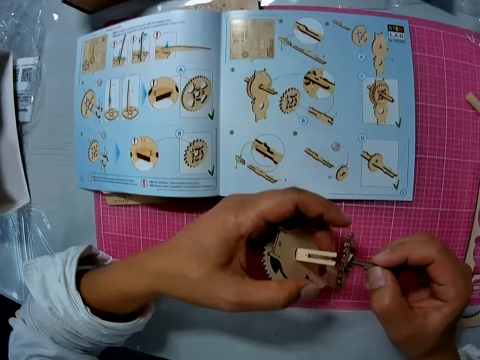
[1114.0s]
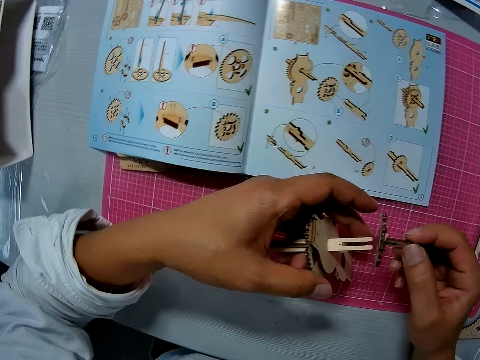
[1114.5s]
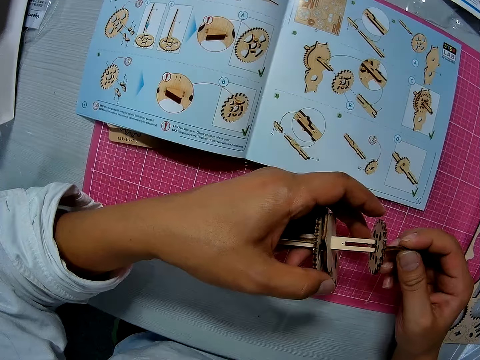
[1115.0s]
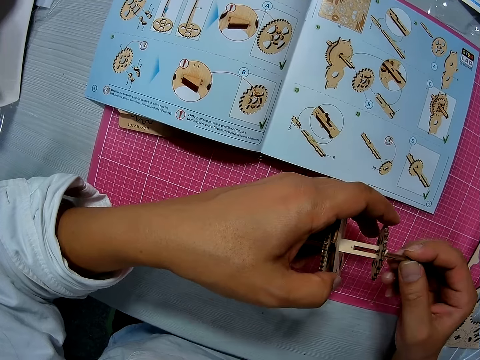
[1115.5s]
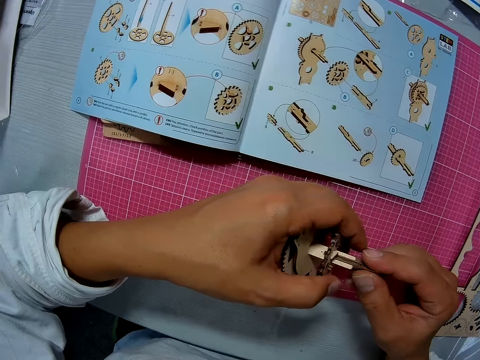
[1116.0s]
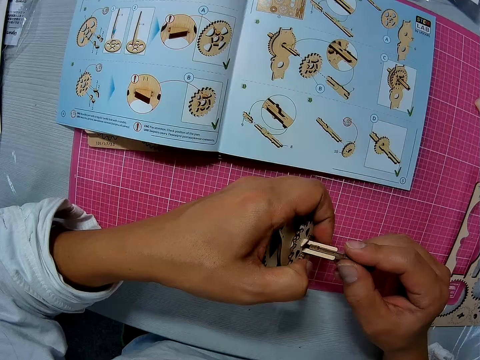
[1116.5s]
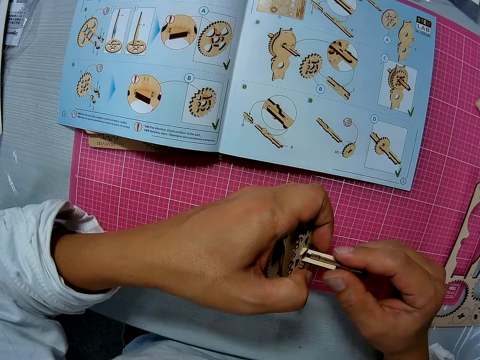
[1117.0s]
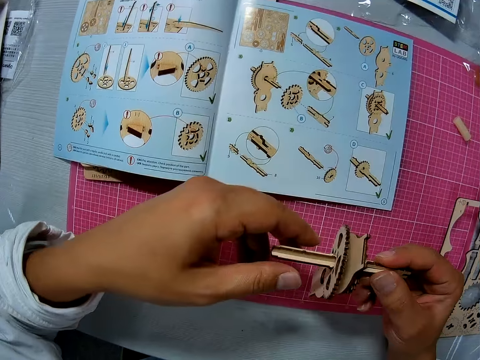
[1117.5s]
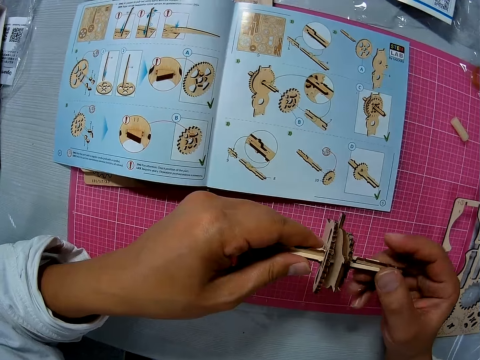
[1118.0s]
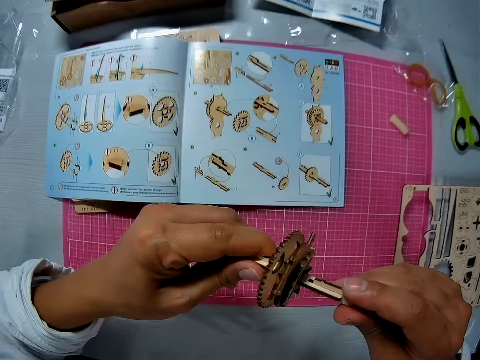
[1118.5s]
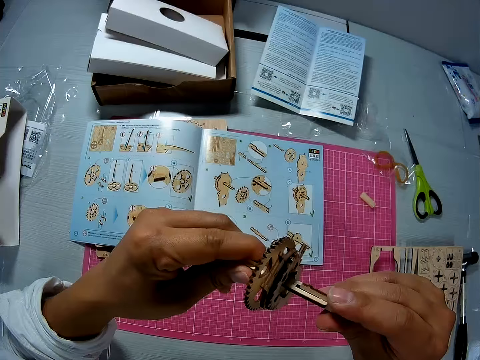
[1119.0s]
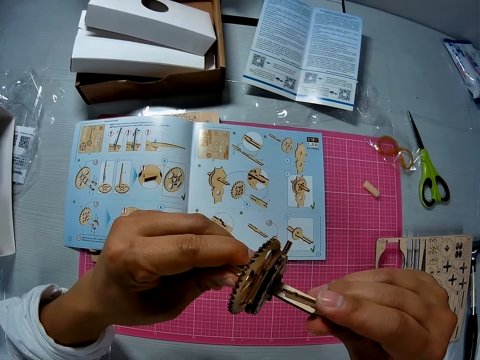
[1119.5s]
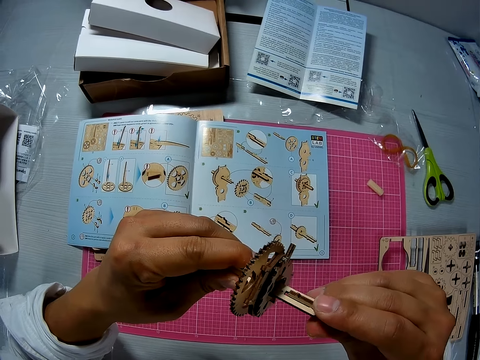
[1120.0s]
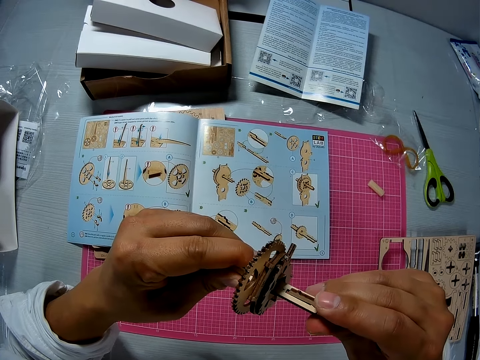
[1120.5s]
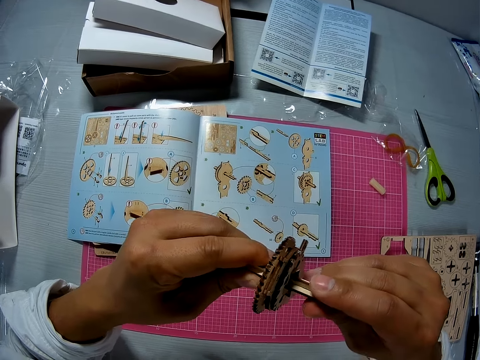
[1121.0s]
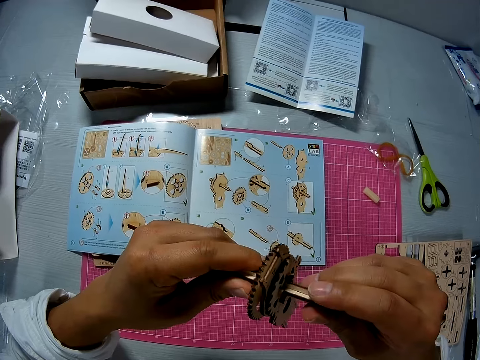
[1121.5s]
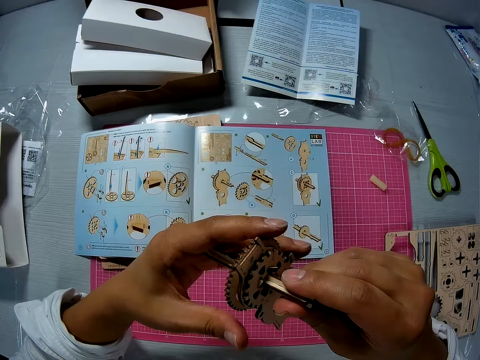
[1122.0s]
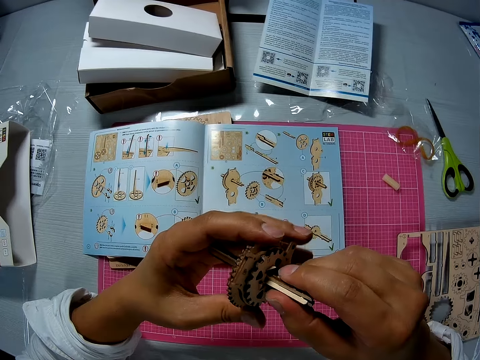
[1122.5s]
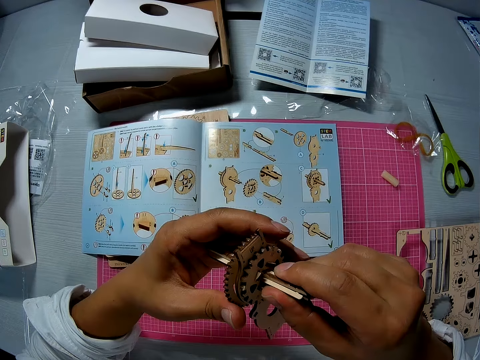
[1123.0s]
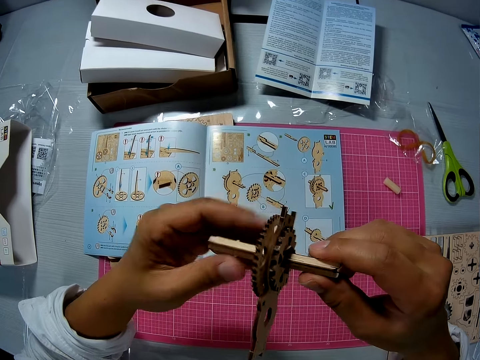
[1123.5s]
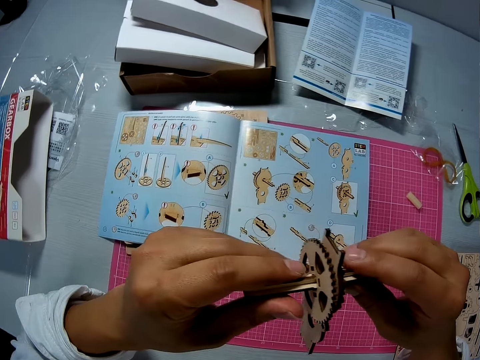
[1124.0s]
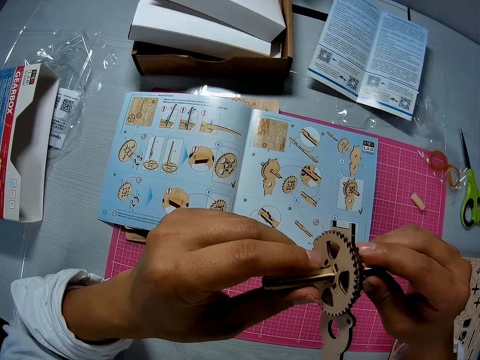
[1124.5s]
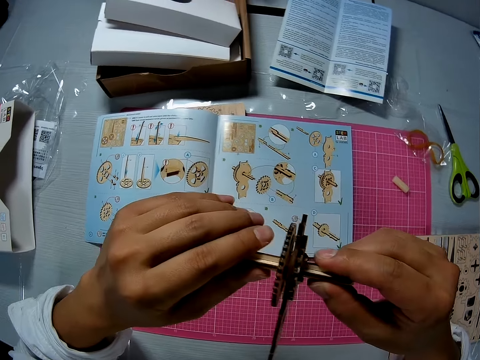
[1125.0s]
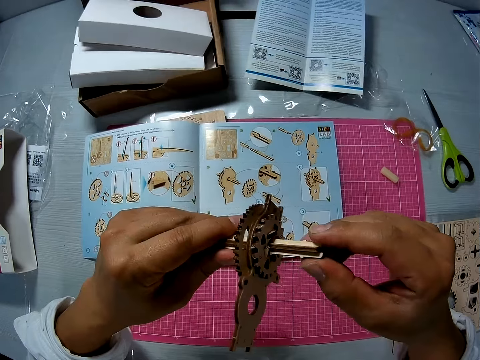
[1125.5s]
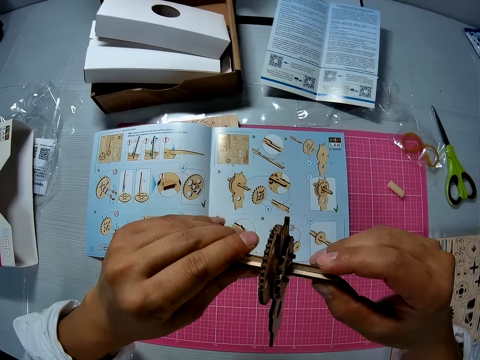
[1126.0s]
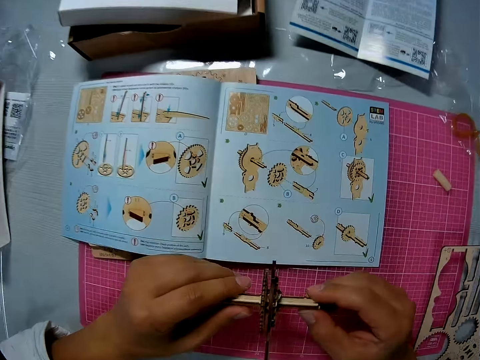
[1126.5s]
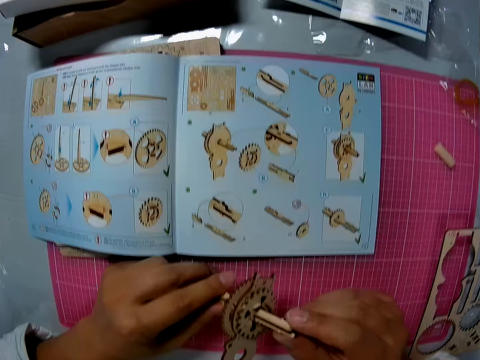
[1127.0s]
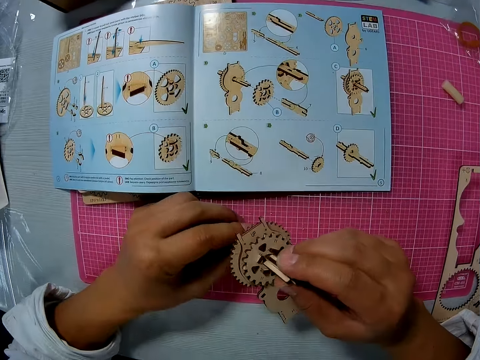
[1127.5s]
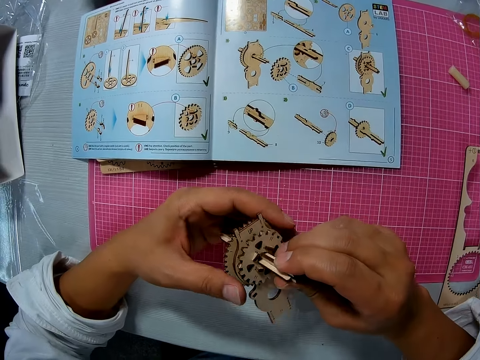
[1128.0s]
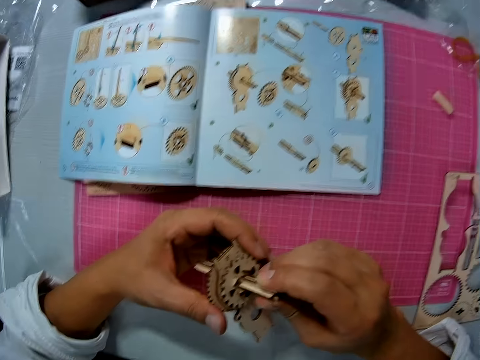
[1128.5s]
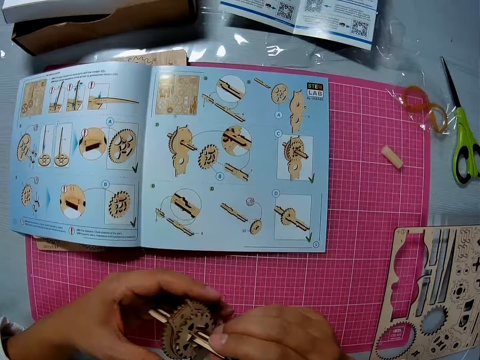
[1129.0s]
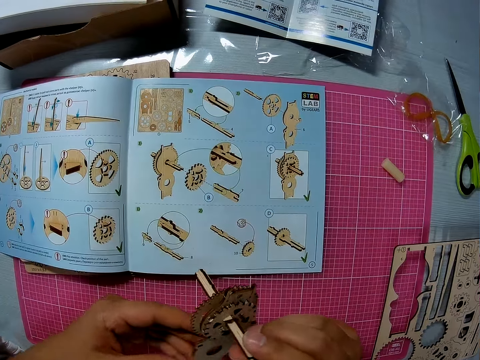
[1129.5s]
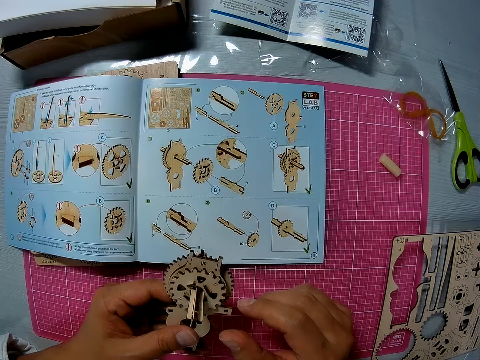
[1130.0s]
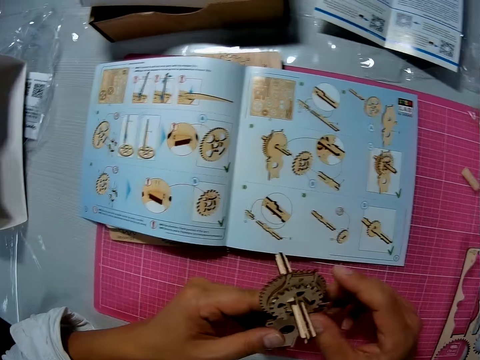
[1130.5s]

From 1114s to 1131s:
The camera wearer attaches the piece to the model. He lifts the wooden craft in his hands. He adjusts the wood craft. He places the model on the cutting map.

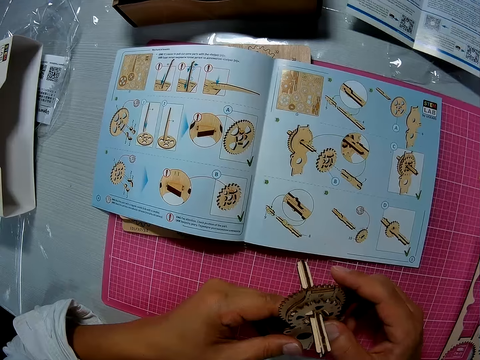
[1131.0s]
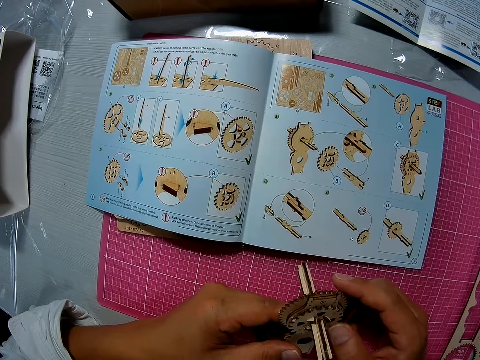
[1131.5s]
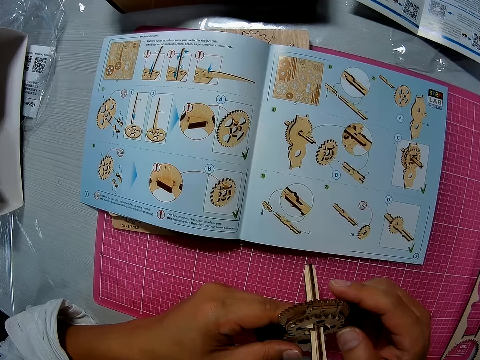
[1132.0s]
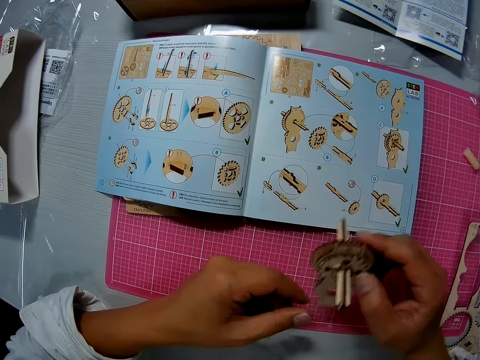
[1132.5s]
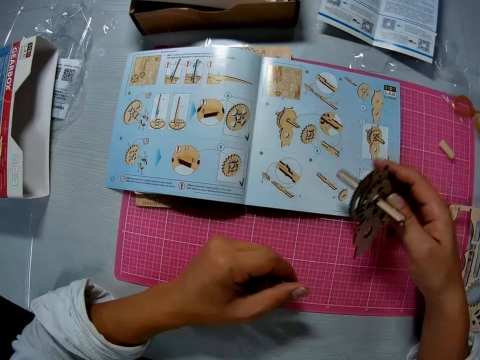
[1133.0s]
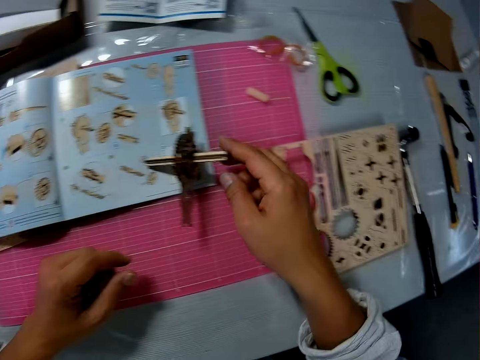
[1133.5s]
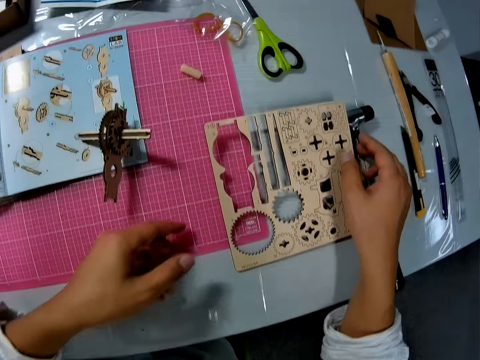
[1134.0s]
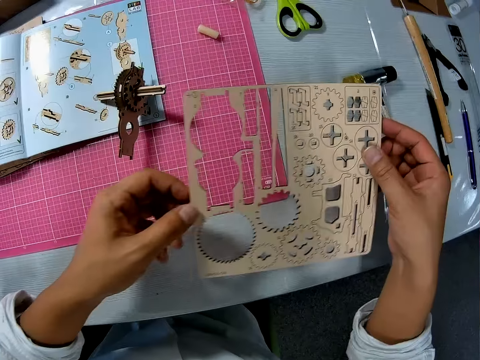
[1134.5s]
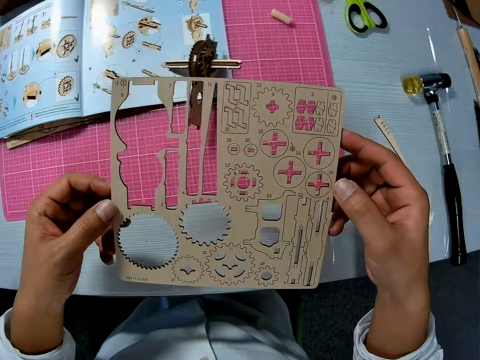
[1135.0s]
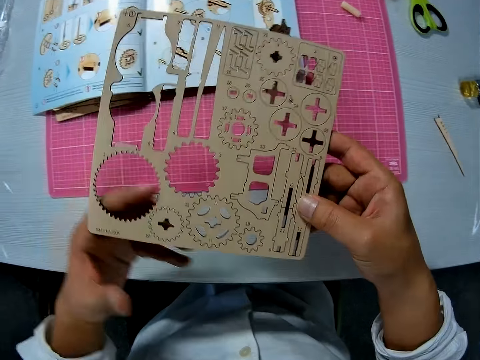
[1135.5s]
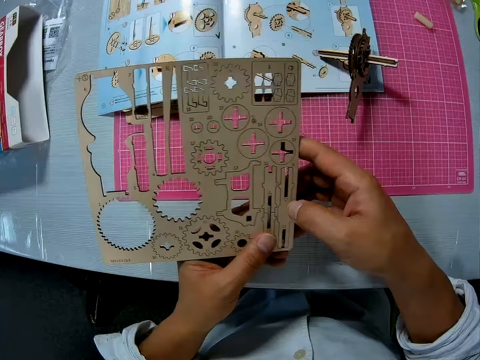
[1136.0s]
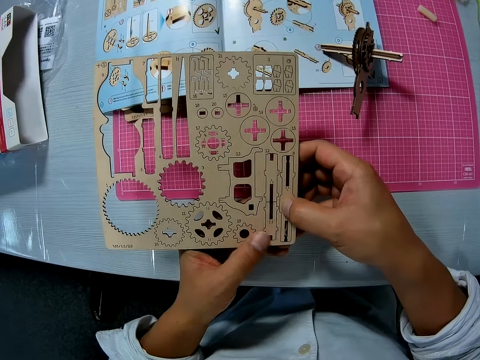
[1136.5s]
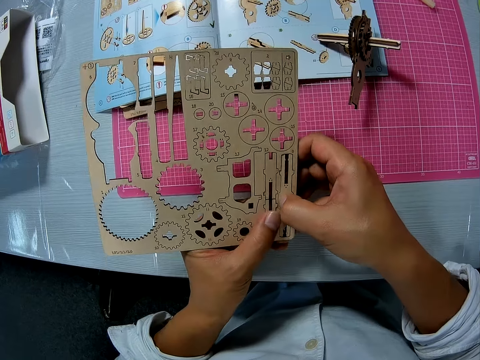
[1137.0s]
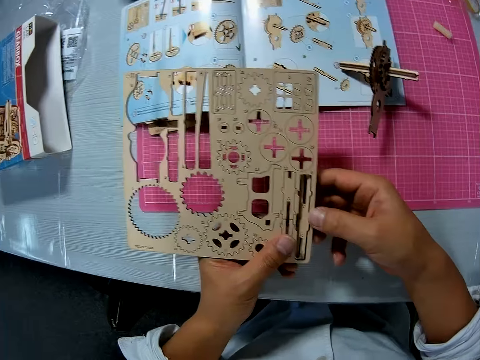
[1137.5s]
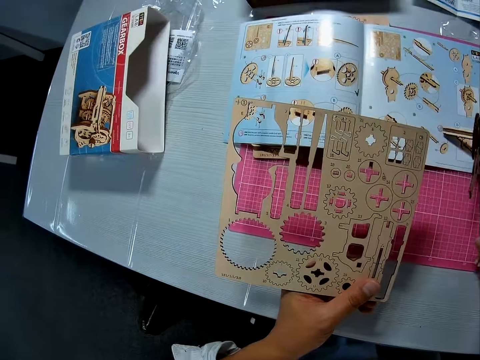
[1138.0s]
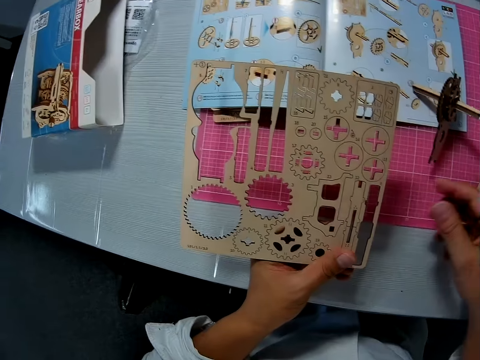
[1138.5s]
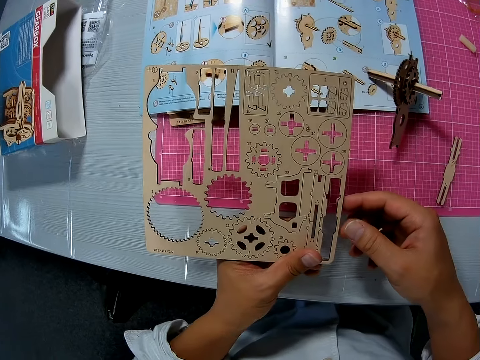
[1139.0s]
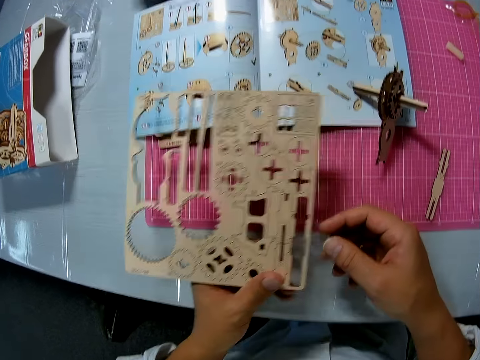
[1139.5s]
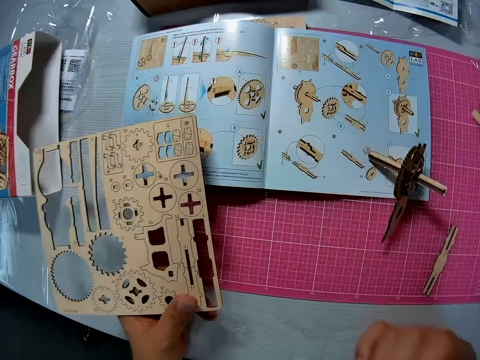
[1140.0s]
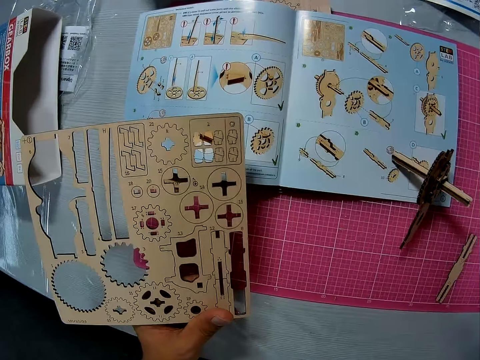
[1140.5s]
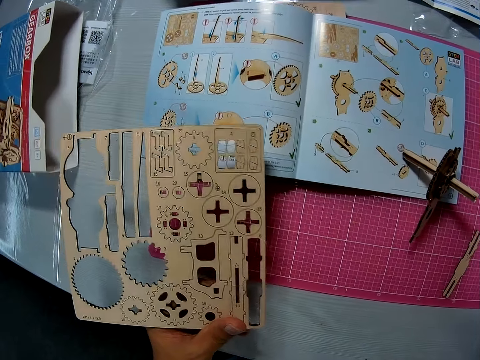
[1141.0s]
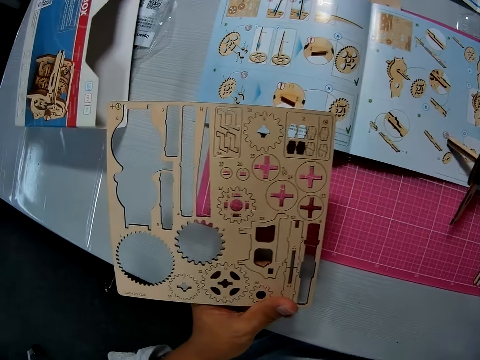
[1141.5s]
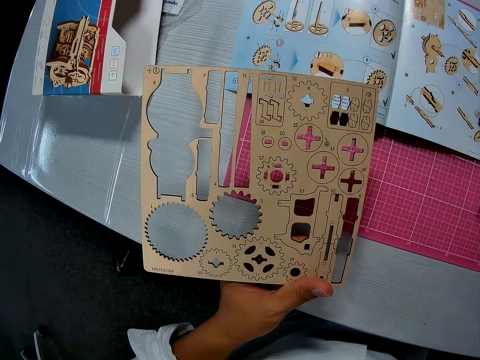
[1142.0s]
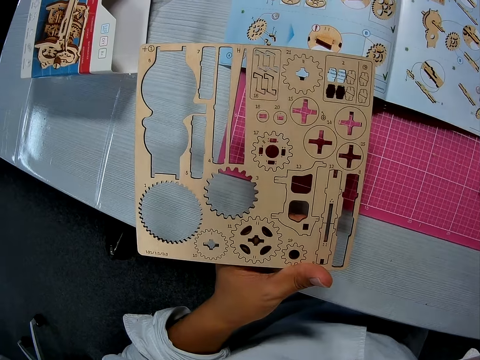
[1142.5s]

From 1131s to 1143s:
The camera wearer puts the wood craft on the table. They pick the sheet. They pick the wood craft from the table. They remove a piece from the sheet. They drop the piece.
